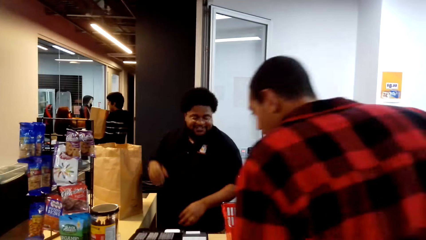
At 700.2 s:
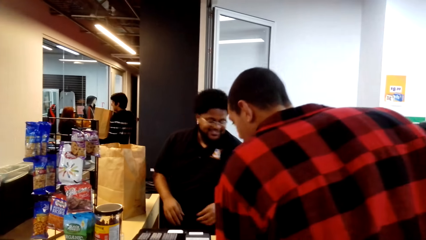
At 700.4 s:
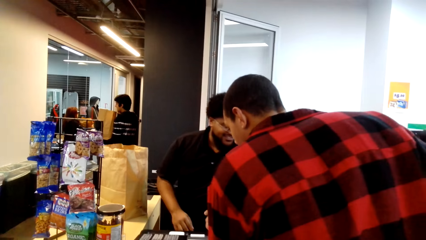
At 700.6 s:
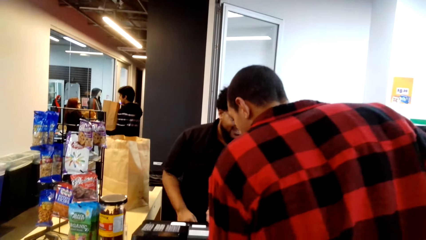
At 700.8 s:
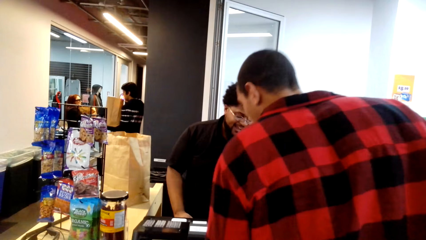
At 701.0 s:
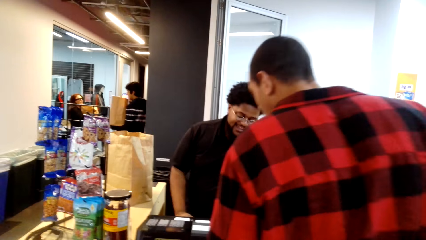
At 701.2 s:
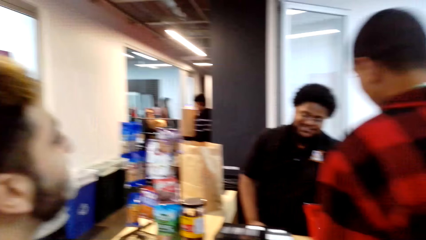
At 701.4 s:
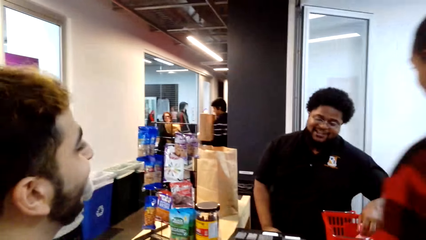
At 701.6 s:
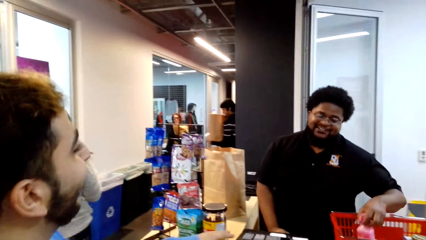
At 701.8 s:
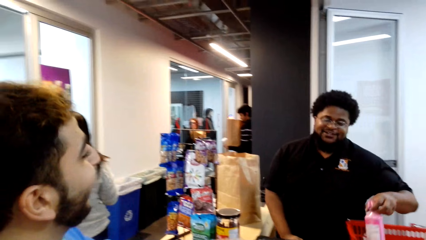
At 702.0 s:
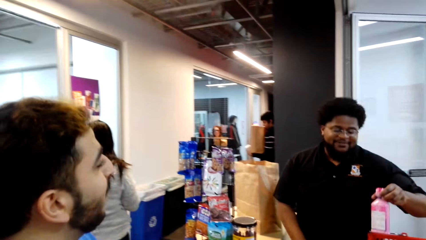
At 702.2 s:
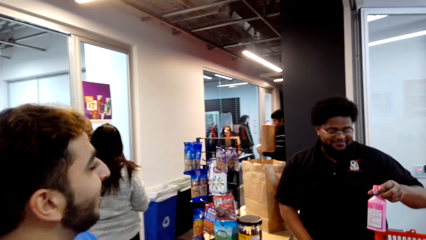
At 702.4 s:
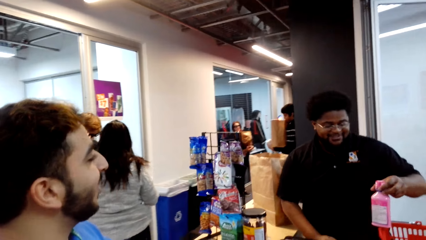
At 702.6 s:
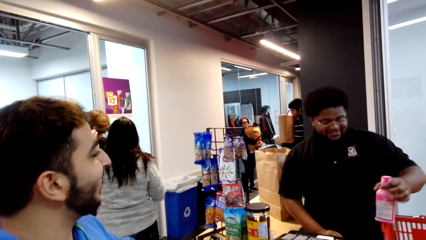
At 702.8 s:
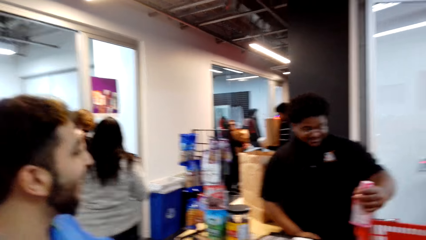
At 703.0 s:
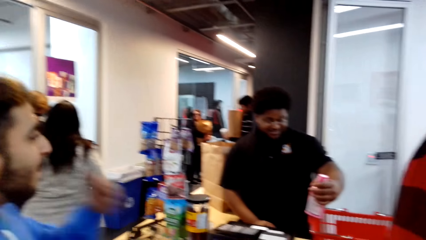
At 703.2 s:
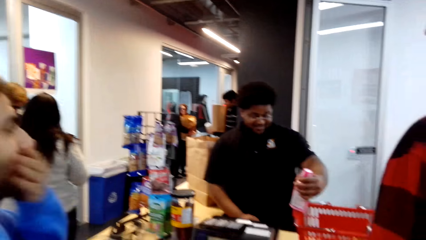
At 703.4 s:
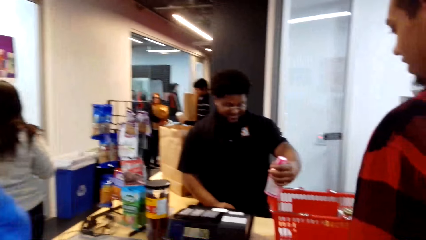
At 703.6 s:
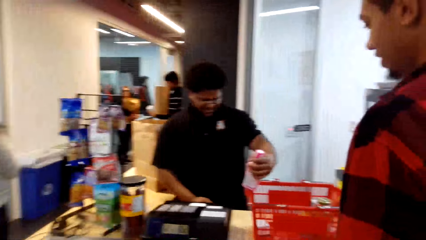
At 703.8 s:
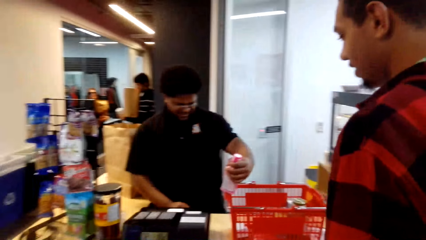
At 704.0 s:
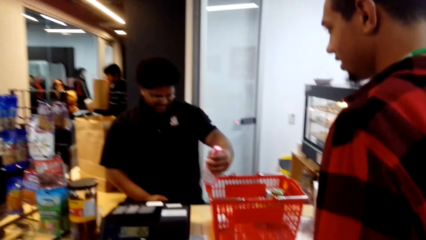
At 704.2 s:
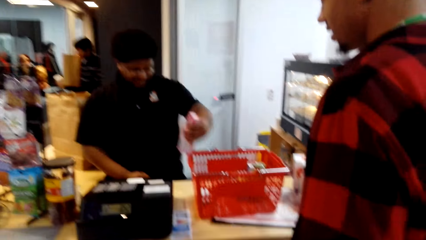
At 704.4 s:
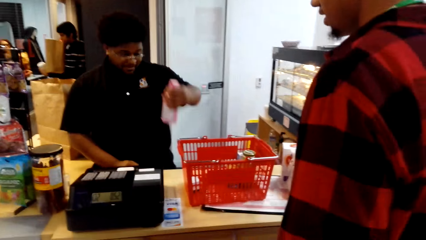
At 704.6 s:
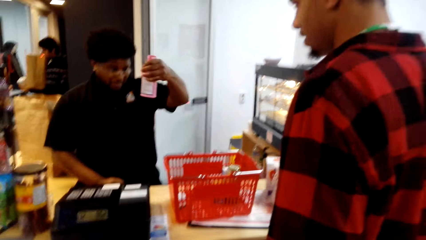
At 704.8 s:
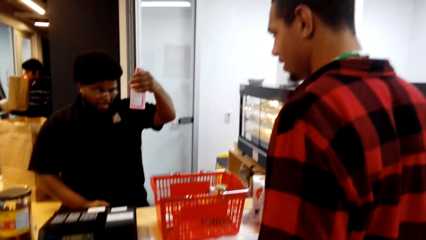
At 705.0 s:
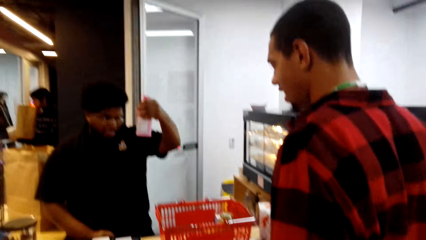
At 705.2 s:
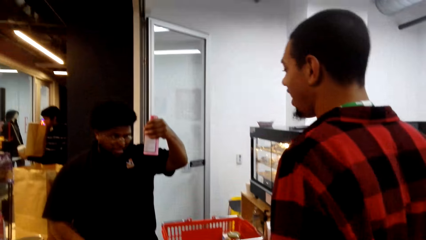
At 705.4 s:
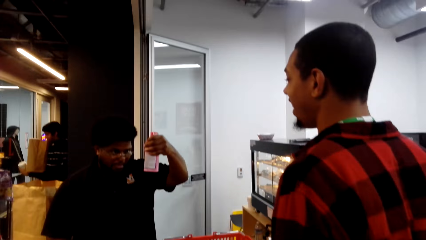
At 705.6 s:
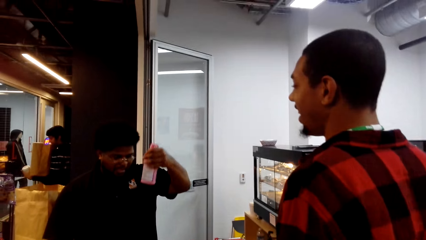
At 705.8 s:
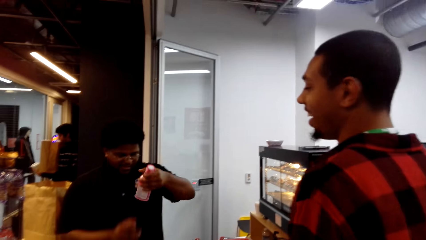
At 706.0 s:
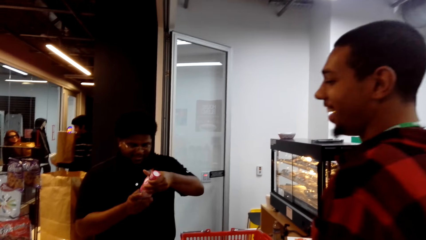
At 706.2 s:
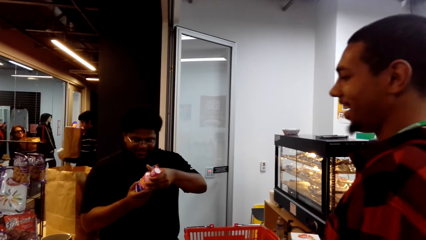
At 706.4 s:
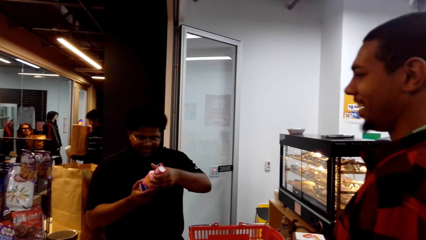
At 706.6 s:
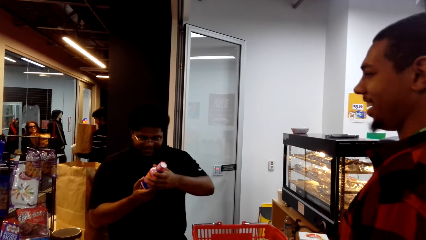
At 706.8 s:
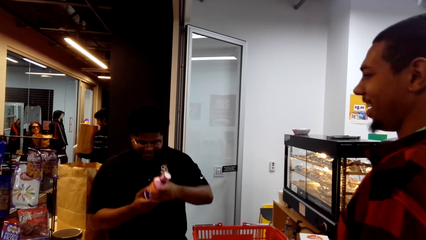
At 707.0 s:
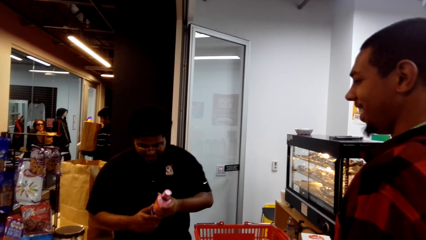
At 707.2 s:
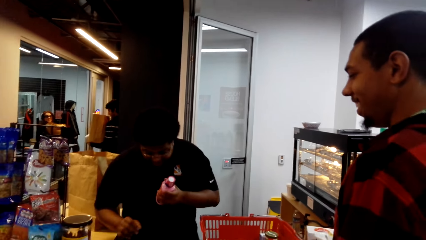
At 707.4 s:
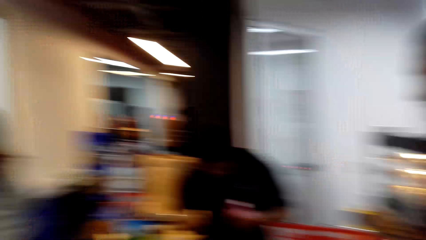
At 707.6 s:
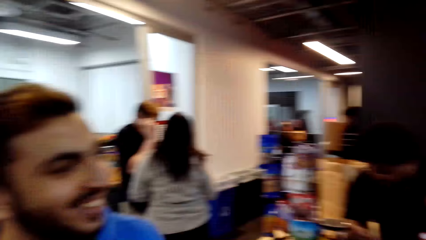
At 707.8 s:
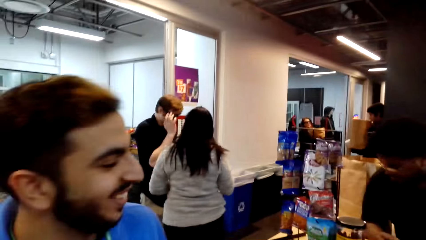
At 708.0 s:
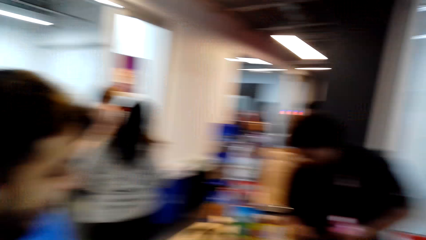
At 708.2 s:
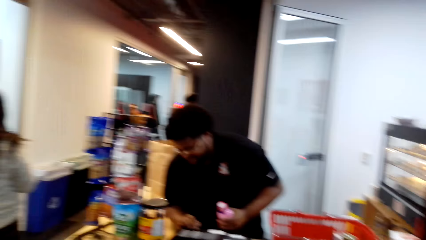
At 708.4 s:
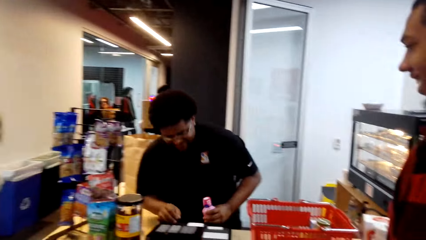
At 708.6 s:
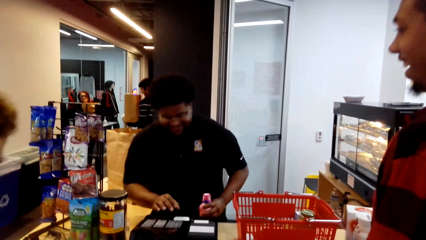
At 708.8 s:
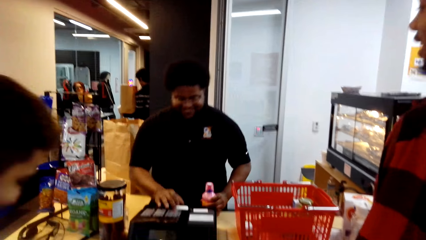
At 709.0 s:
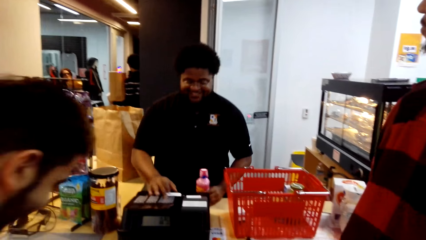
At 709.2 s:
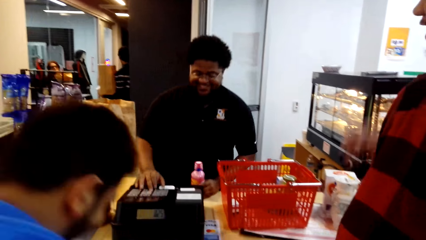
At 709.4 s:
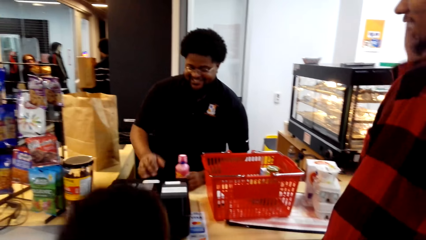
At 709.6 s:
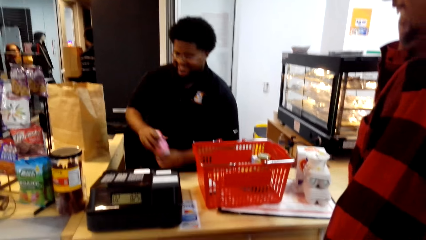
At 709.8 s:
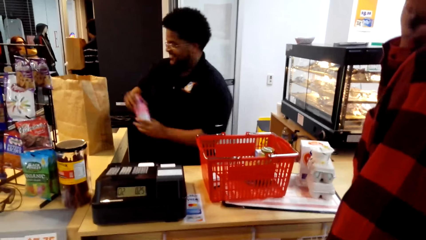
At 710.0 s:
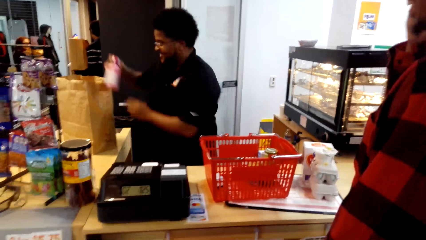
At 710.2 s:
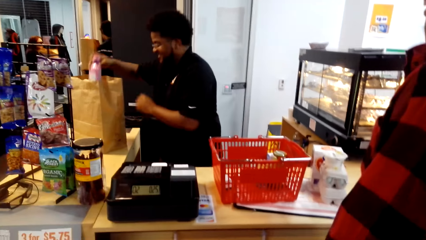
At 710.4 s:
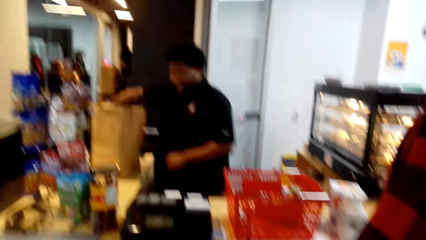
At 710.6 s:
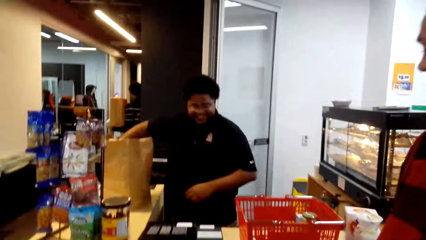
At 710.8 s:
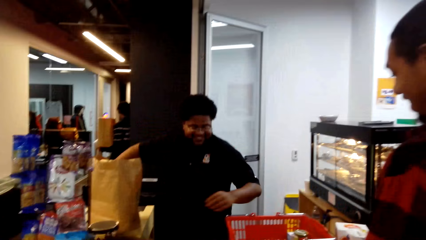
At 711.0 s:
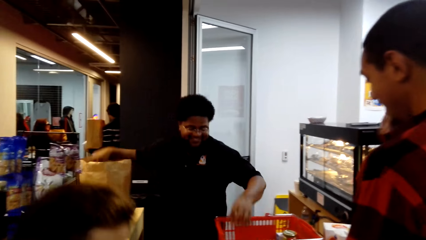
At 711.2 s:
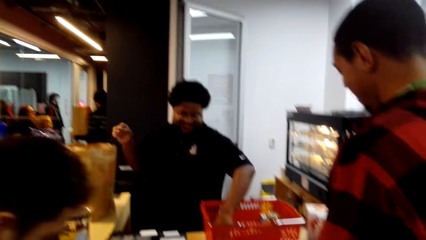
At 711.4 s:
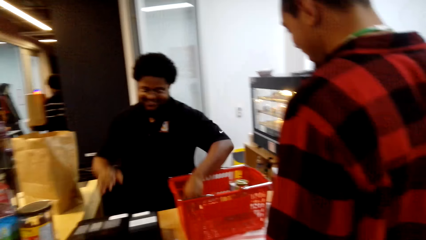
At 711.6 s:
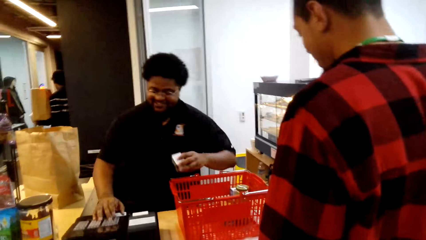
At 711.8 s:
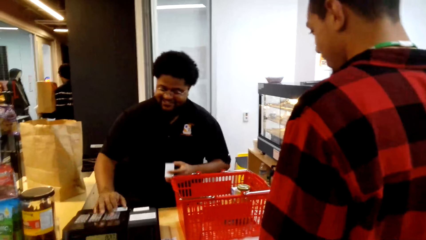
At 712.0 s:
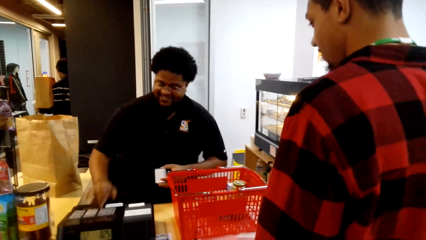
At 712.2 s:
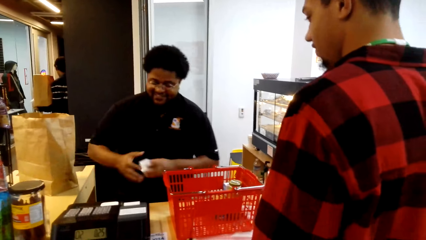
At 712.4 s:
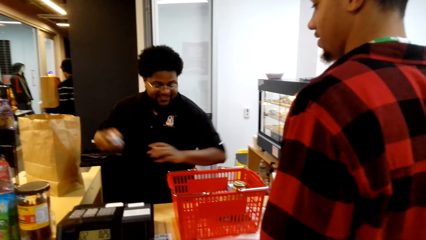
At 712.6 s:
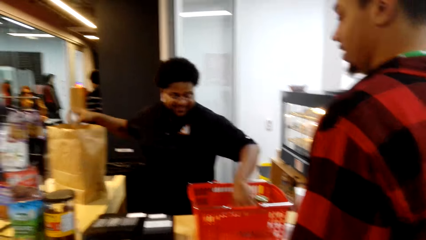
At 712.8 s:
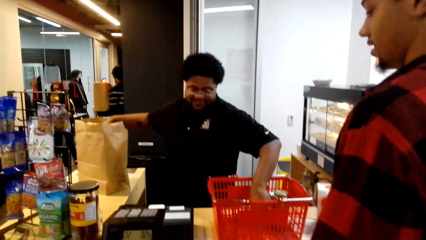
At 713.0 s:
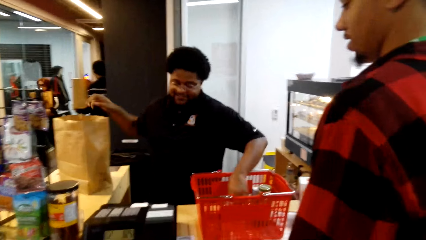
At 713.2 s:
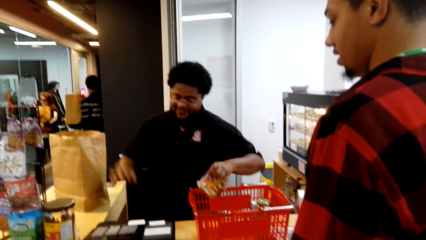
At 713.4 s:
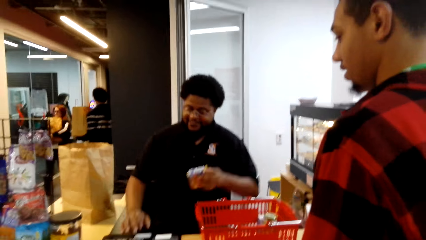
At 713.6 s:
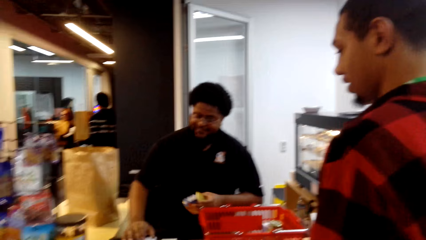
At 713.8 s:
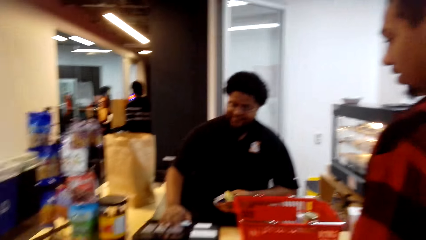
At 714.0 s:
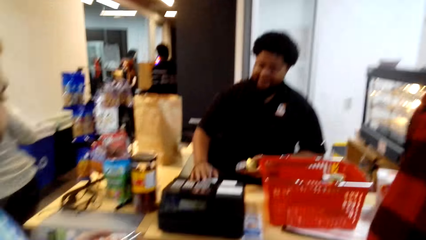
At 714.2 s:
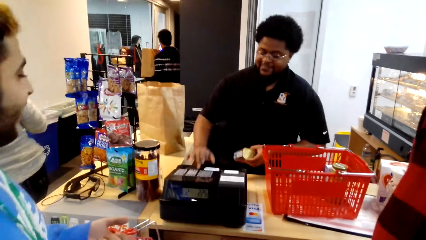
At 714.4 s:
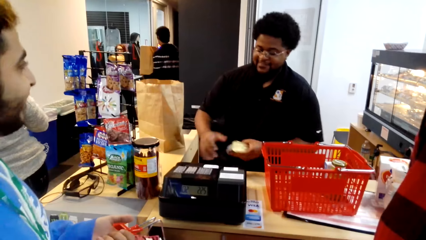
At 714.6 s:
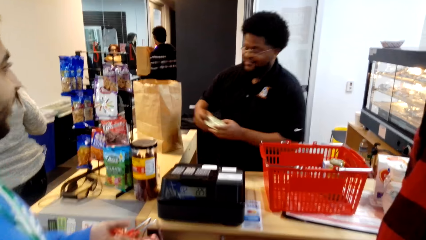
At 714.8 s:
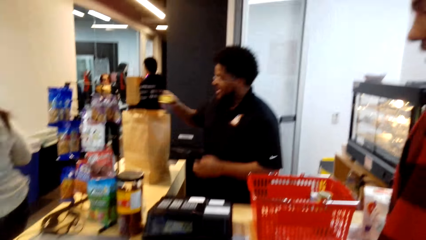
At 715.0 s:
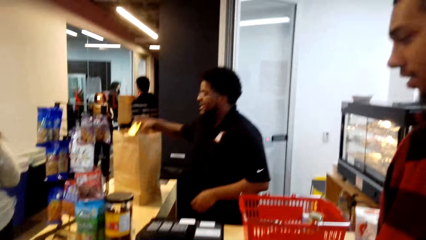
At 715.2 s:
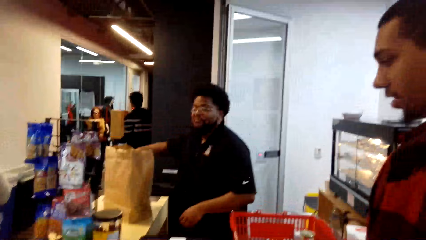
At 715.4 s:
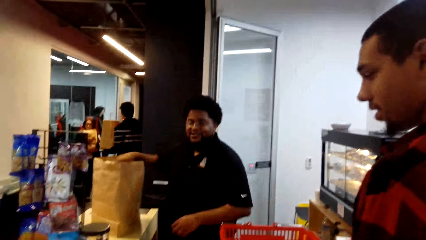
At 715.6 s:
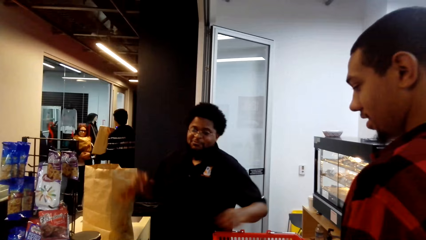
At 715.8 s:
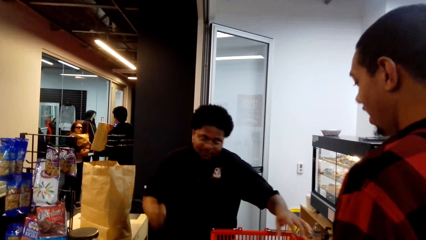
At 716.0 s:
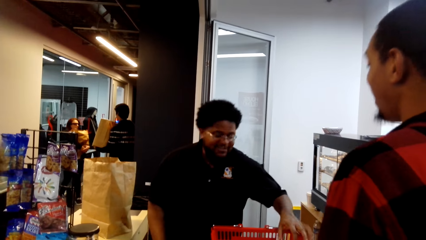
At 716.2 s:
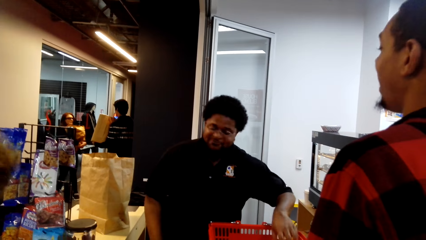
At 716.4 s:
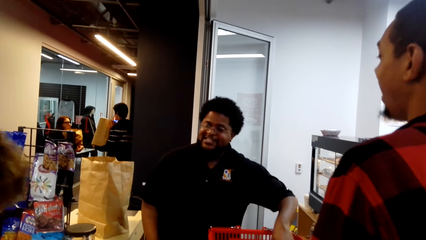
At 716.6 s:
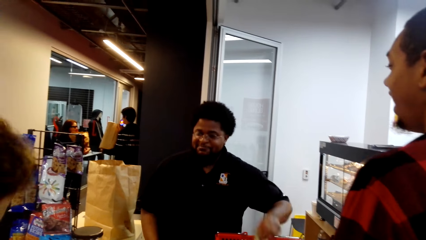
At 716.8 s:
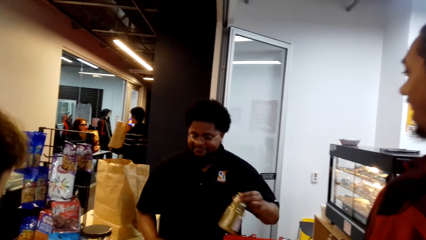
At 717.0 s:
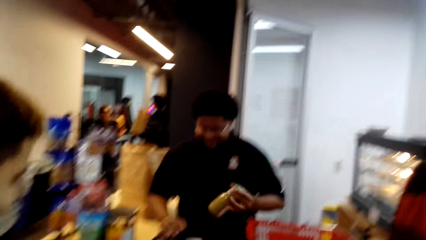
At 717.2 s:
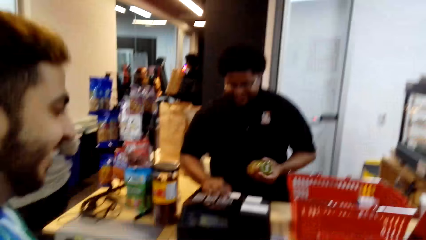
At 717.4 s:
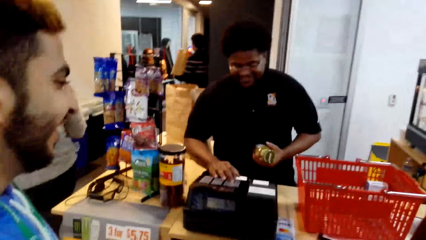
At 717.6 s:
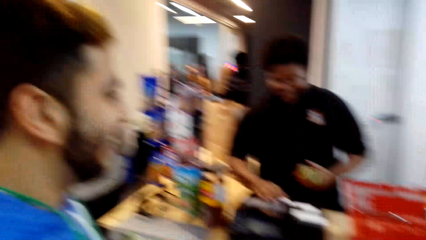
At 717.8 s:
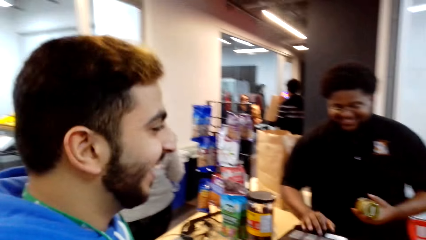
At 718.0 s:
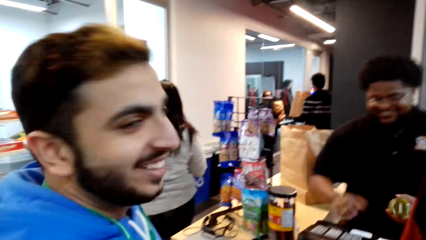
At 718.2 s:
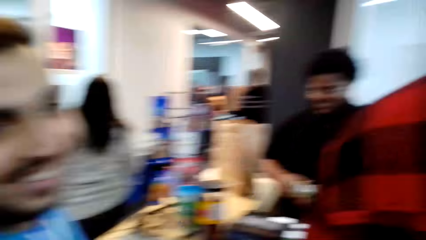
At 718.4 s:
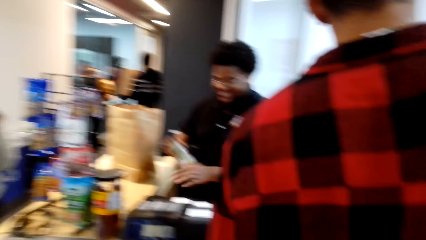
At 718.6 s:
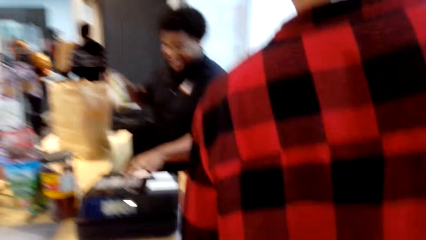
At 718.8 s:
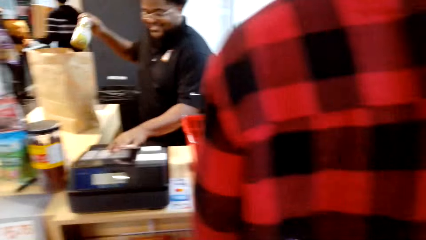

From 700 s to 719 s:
A man converses with another man. A man dialogues with another man. The man dialogues with a cashier.
